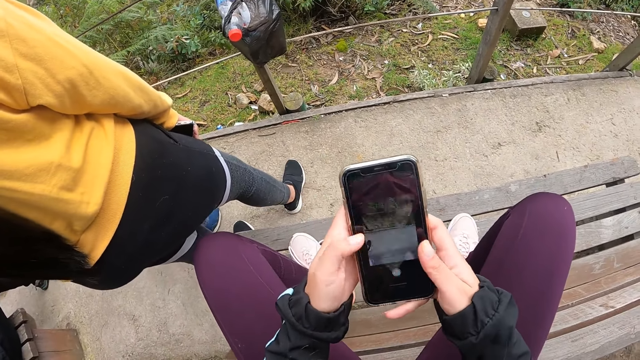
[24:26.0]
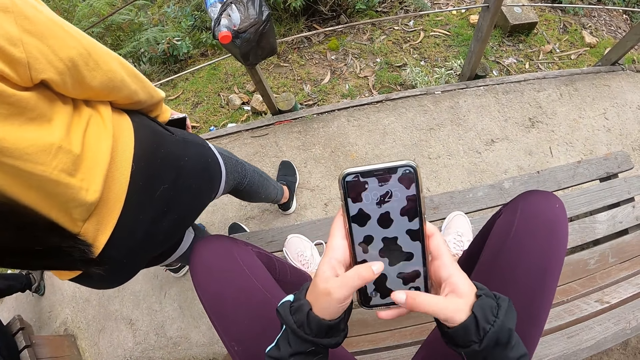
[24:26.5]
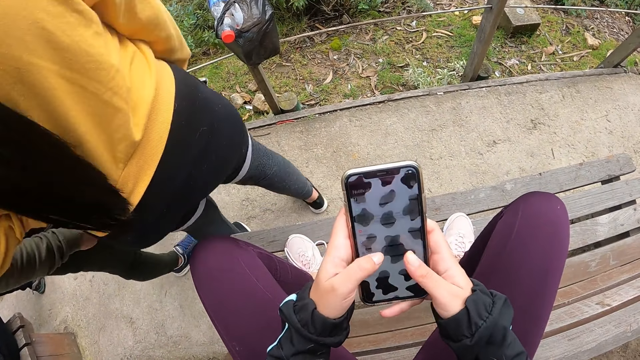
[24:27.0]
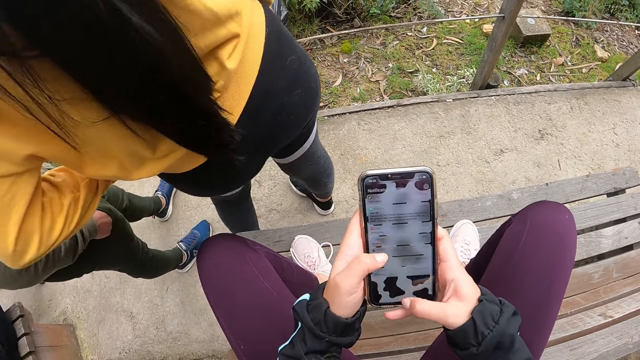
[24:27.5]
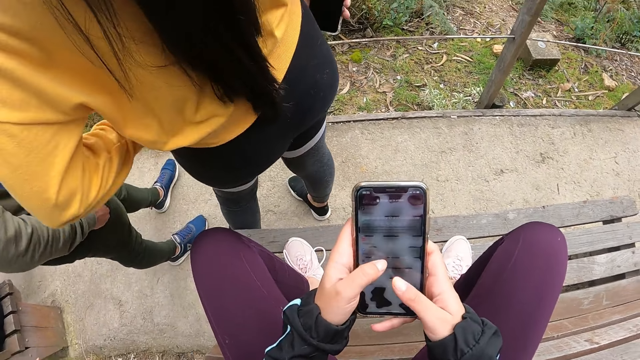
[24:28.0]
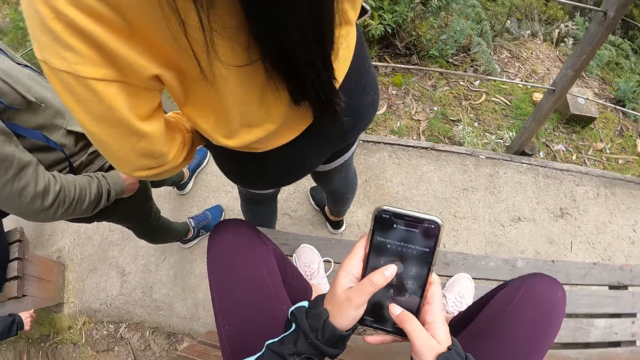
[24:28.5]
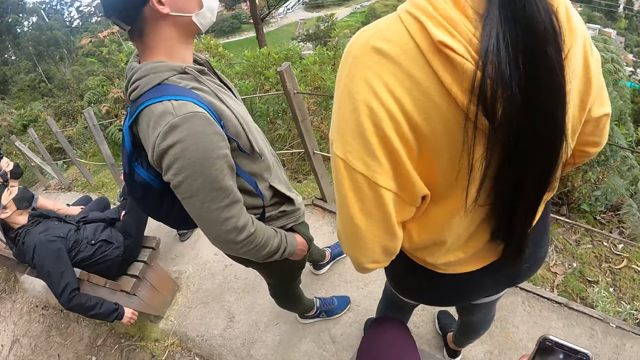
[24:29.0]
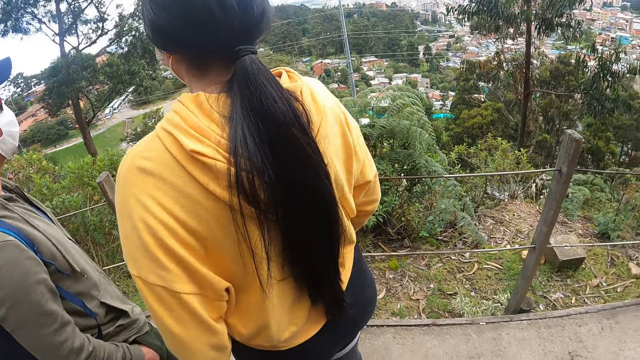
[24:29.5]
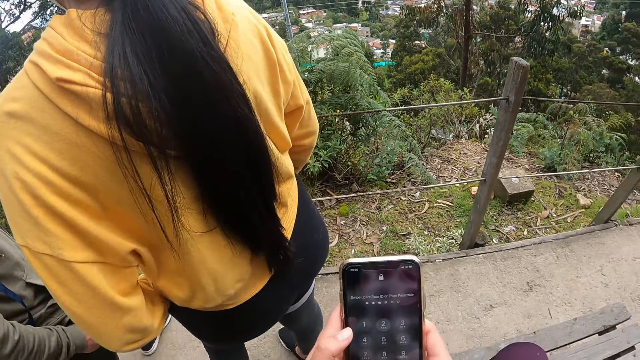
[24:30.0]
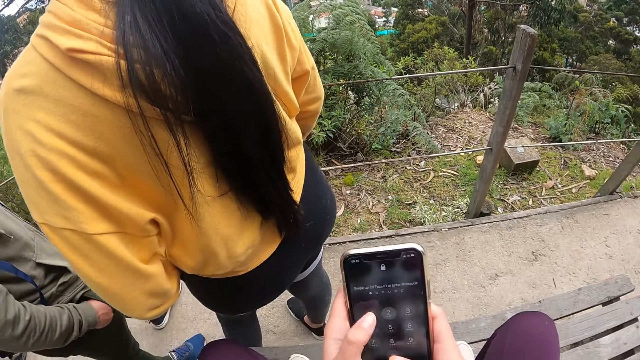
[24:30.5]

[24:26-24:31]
The camera wearer scrolls the phone.

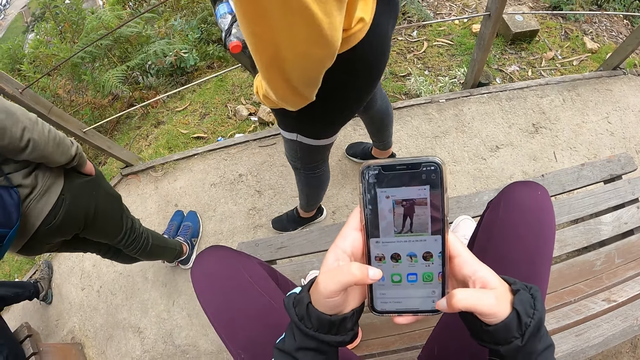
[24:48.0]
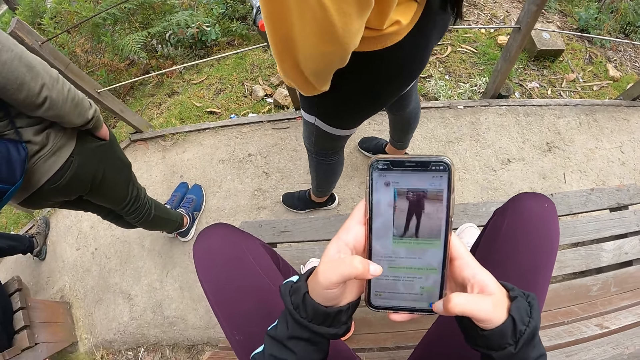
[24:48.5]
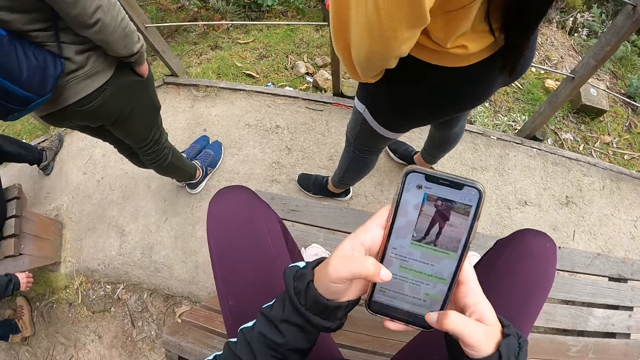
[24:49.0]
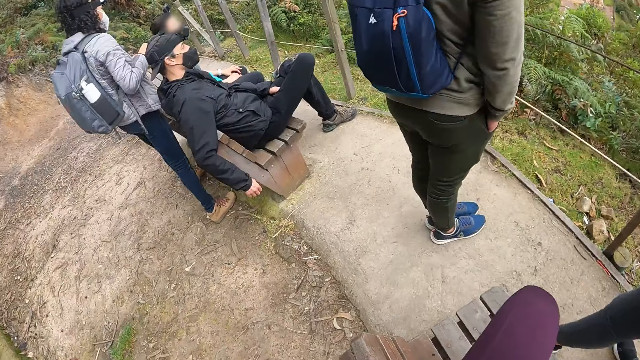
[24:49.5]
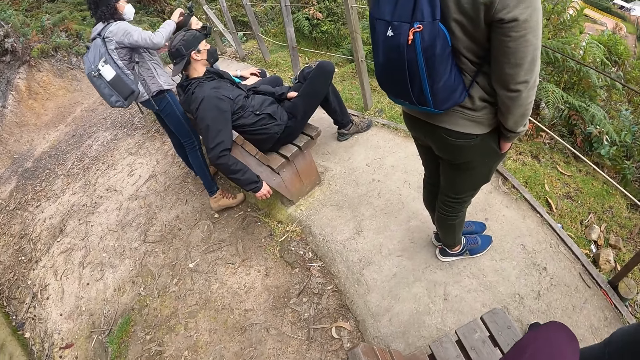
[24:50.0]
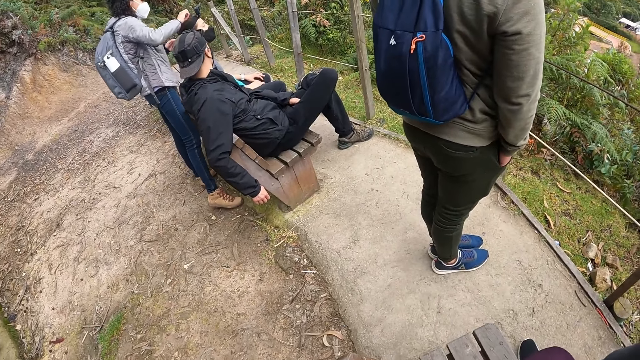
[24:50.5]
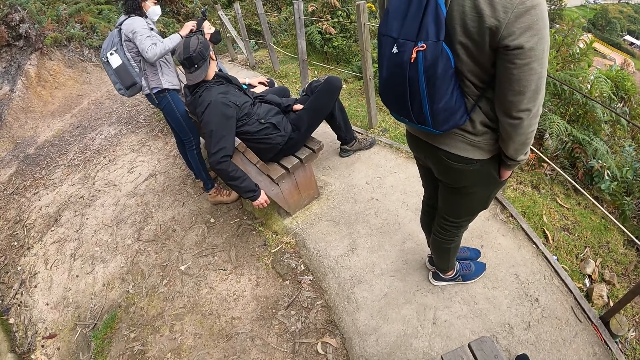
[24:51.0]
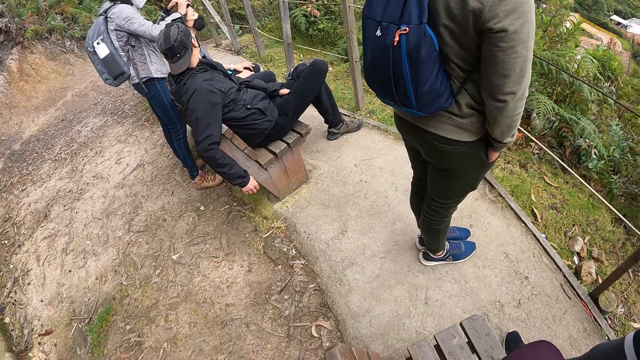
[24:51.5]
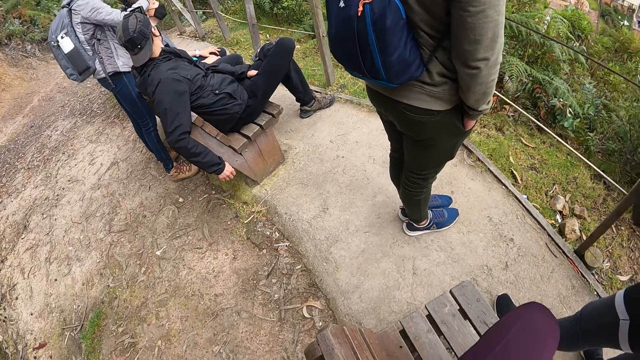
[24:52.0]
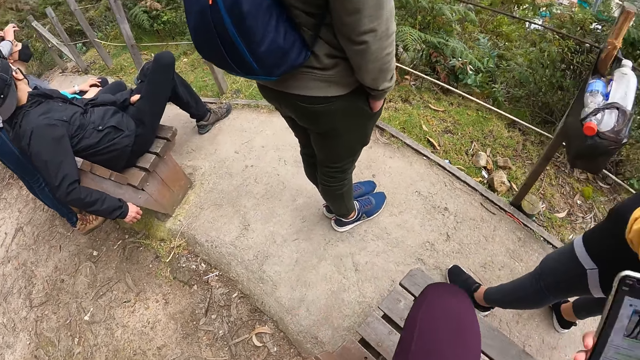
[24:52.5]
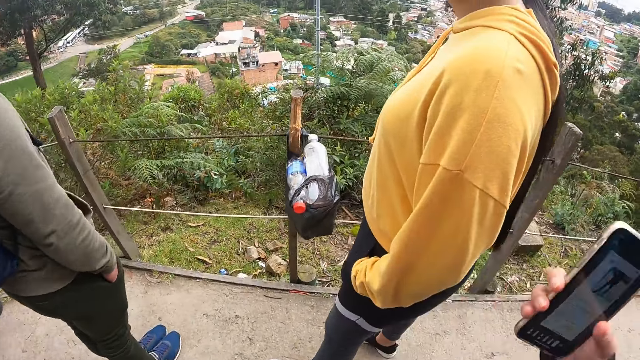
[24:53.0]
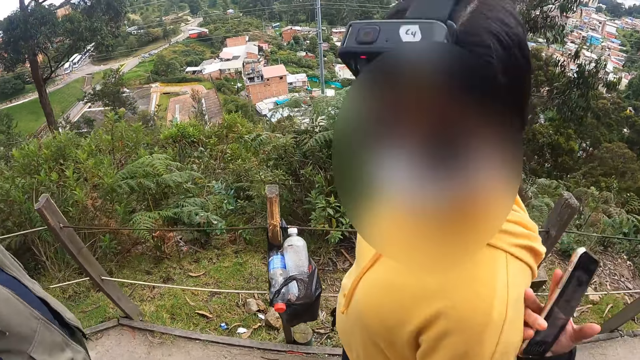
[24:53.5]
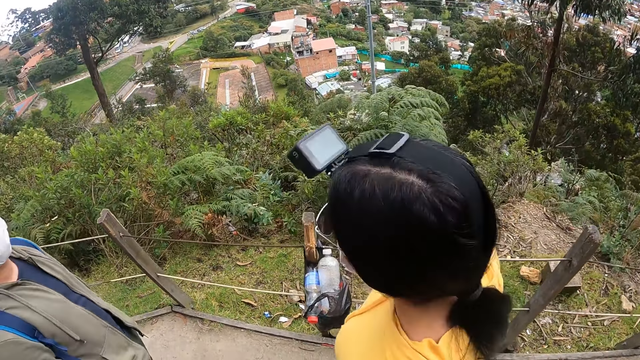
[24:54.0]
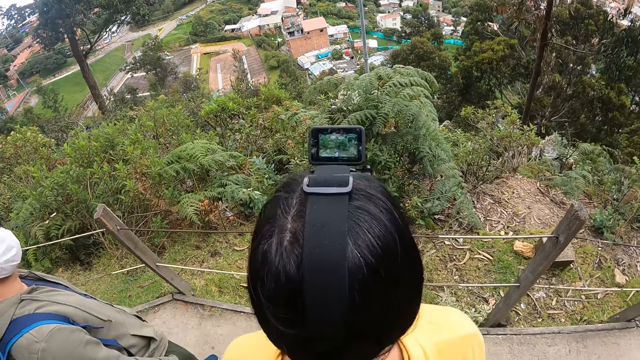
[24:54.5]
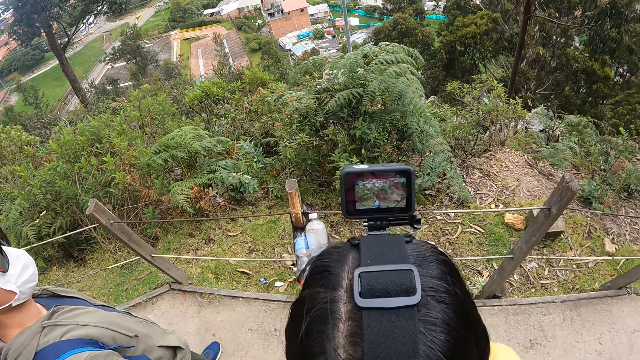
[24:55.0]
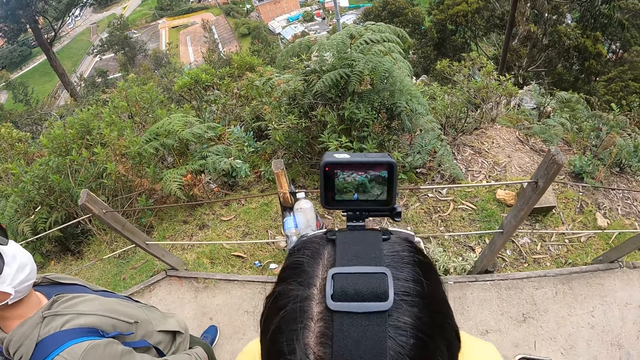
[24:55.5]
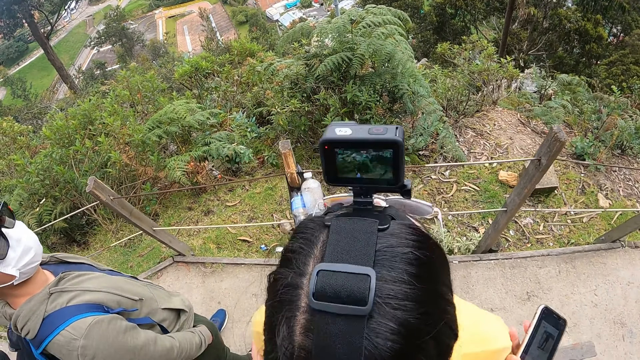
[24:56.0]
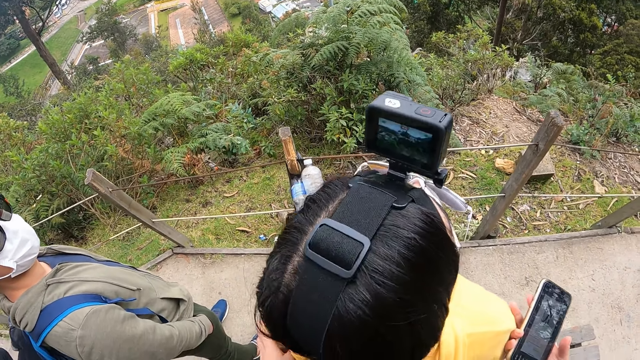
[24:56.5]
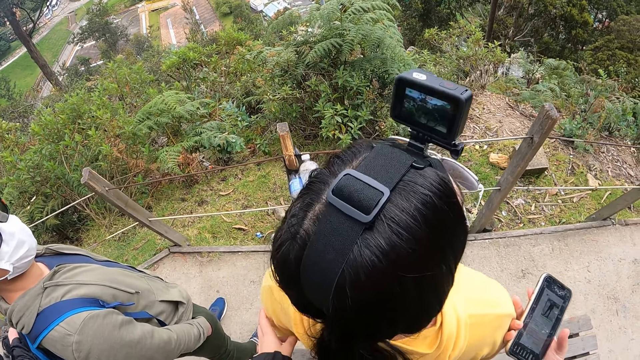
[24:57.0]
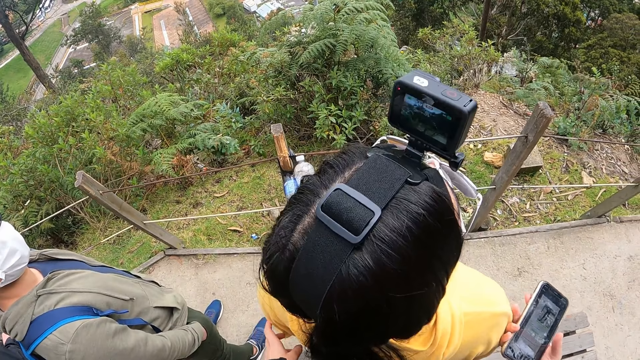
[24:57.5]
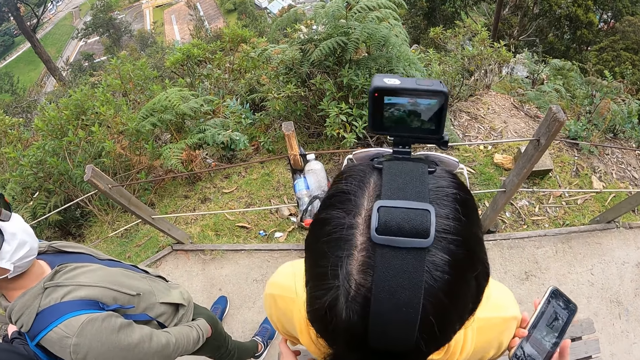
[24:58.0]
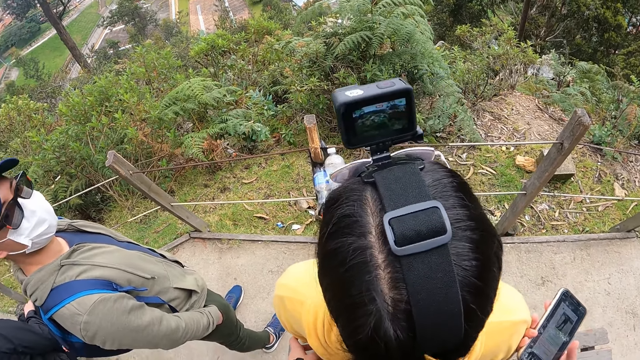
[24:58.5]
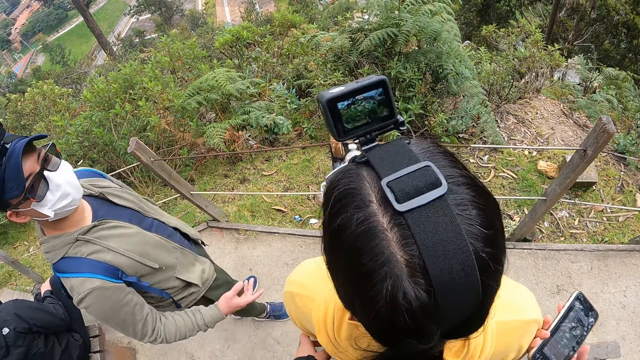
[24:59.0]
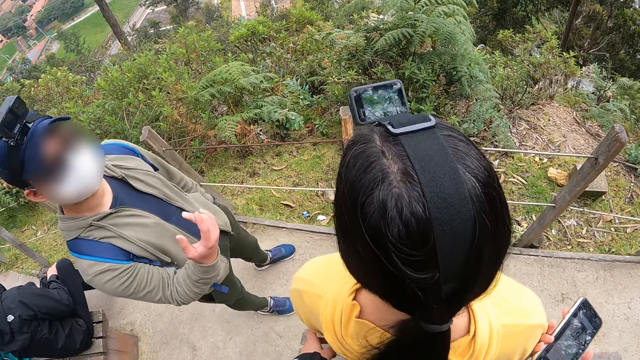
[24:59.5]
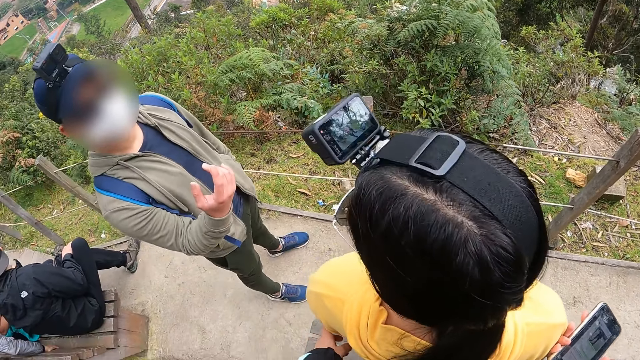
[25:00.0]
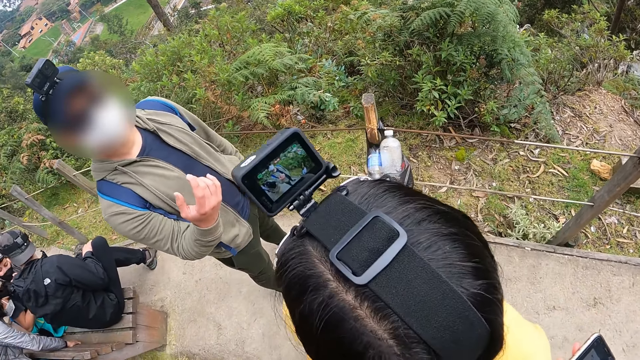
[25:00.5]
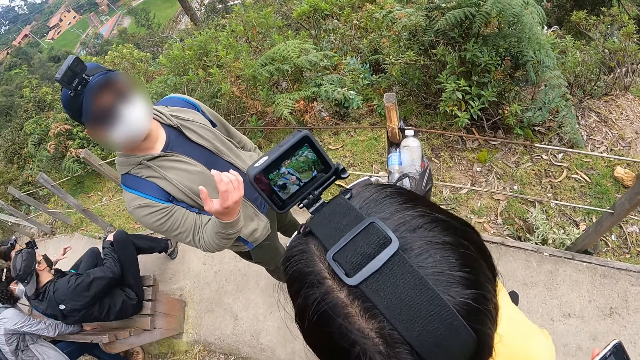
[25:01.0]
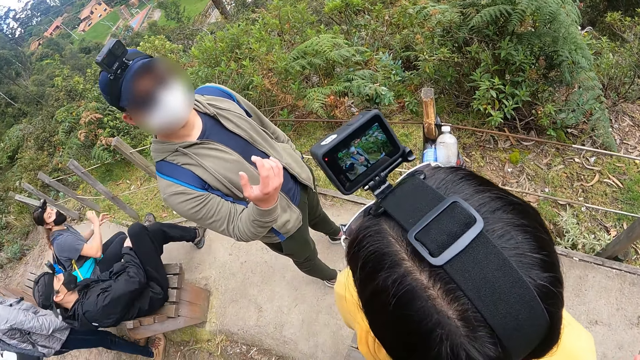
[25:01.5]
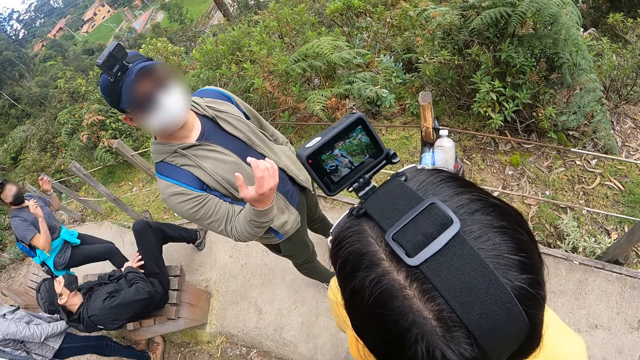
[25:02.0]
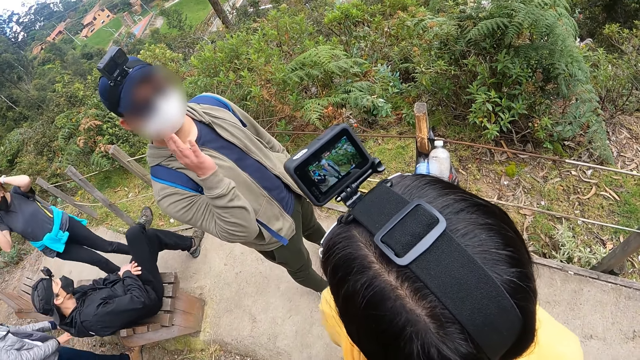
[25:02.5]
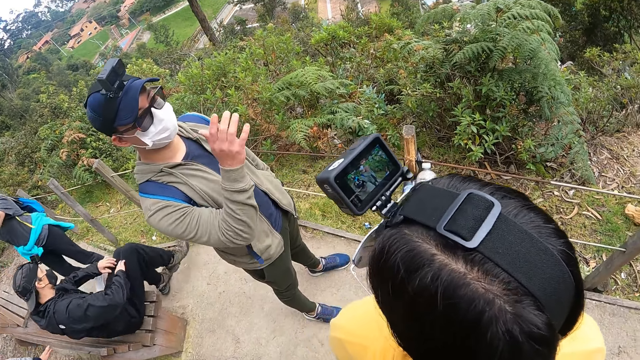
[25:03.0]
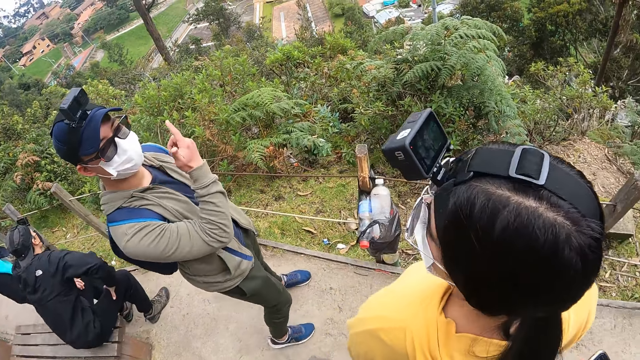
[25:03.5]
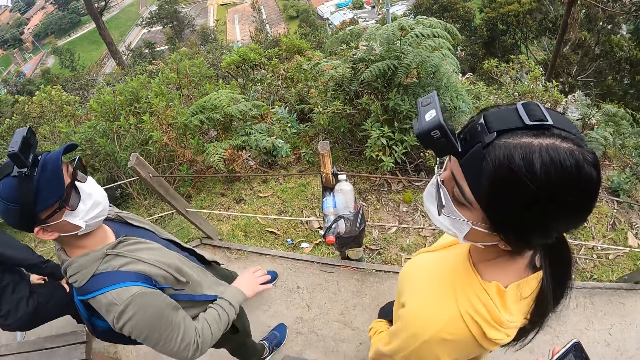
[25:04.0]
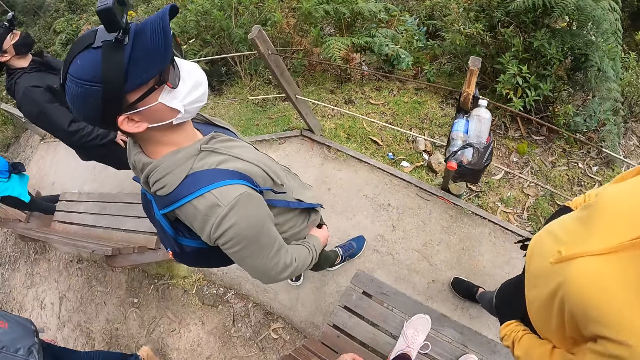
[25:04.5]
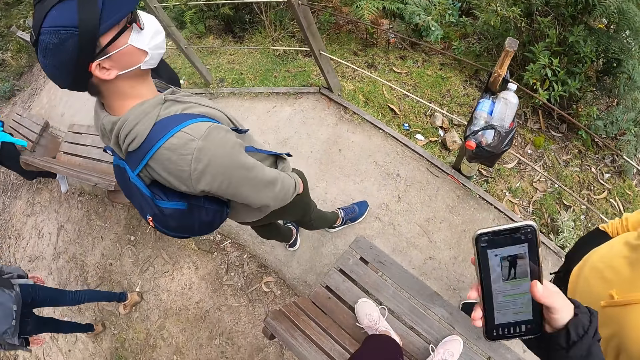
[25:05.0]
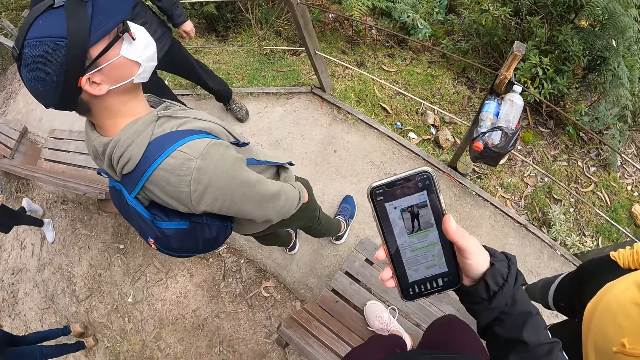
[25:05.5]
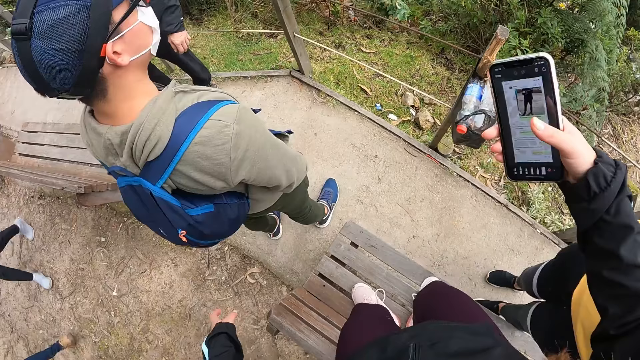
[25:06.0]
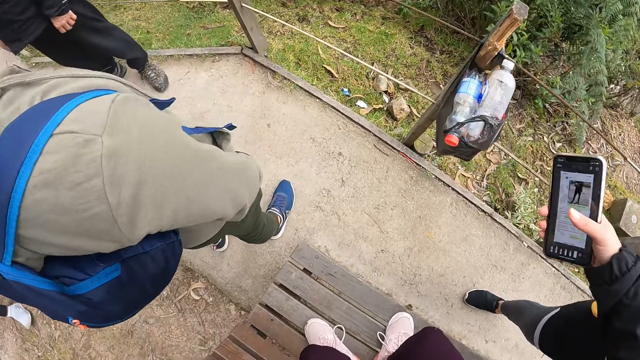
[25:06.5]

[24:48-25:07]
A woman touches the hair of another woman sitting on a chair with both hands. The camera wearer walks around the park. She touches the back of a third woman with her right hand. She interacts with the third woman on the mountain top. She walks around the park. A man and the third woman interact on the mountain top. The man talks to the third woman. The second woman gets up from the chair on the mountain top and touches her head with both hands. Another man gets up from the chair on the mountain top. The first man puts his right hand in his pocket. The camera wearer lifts up the phone.
